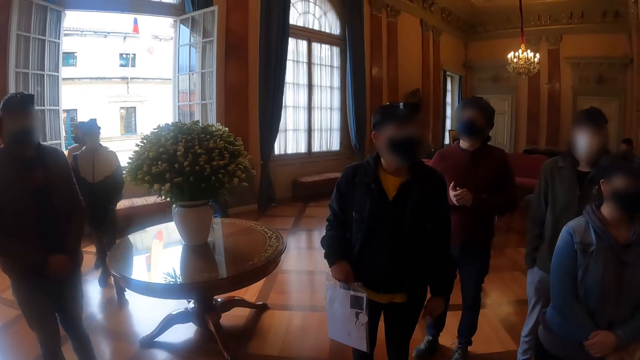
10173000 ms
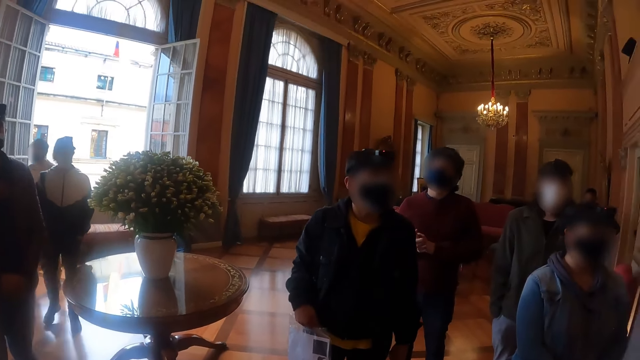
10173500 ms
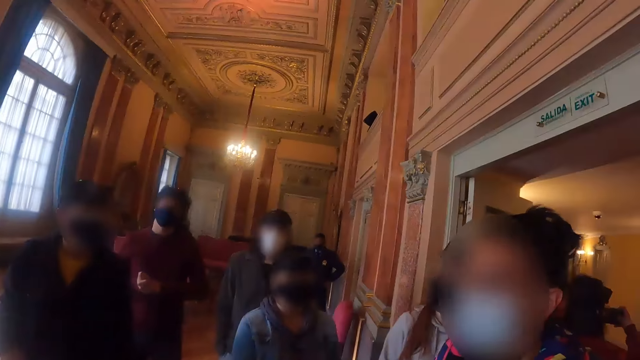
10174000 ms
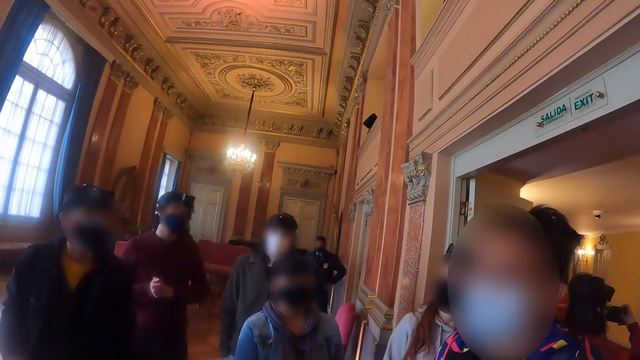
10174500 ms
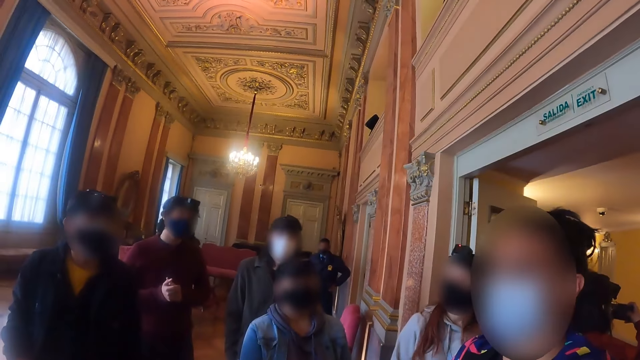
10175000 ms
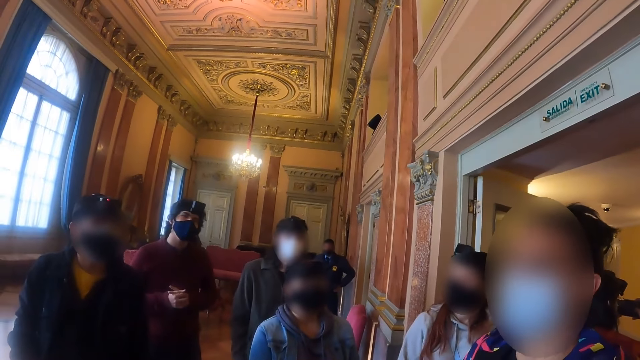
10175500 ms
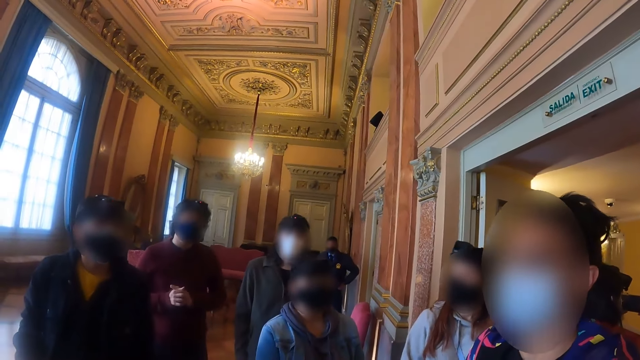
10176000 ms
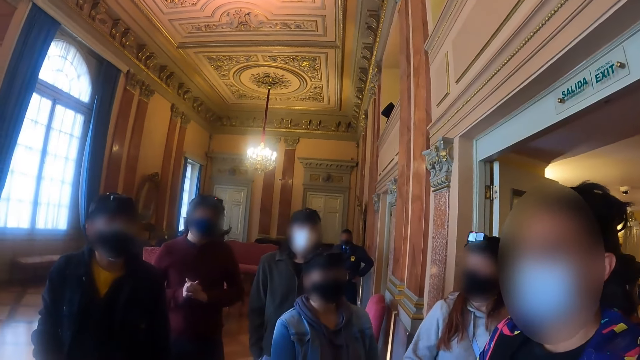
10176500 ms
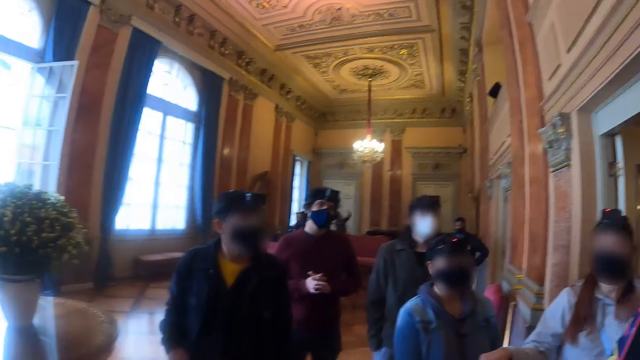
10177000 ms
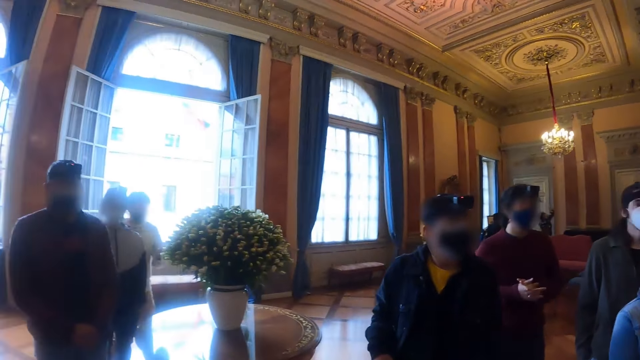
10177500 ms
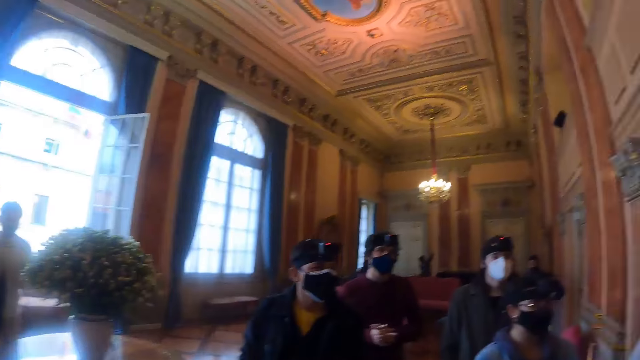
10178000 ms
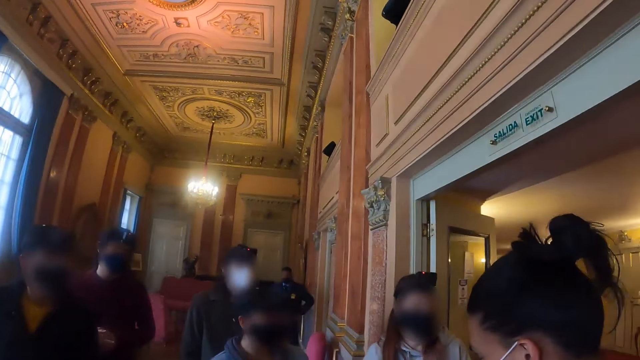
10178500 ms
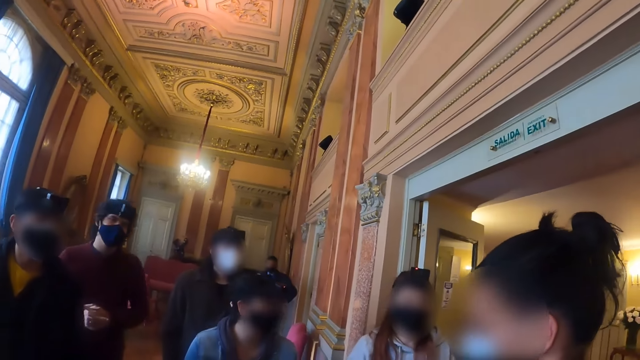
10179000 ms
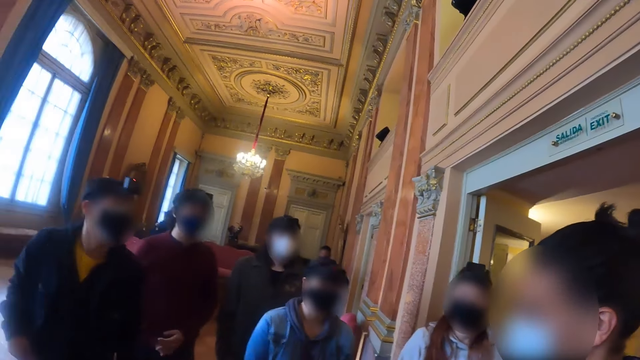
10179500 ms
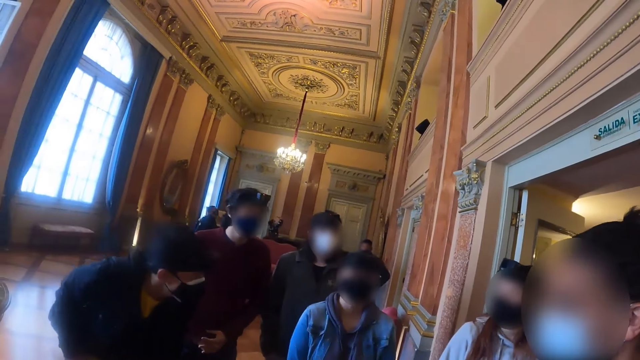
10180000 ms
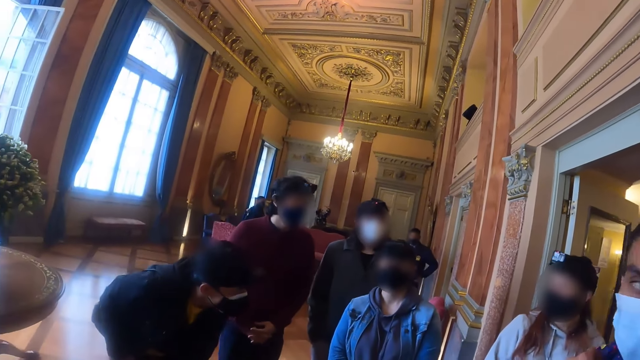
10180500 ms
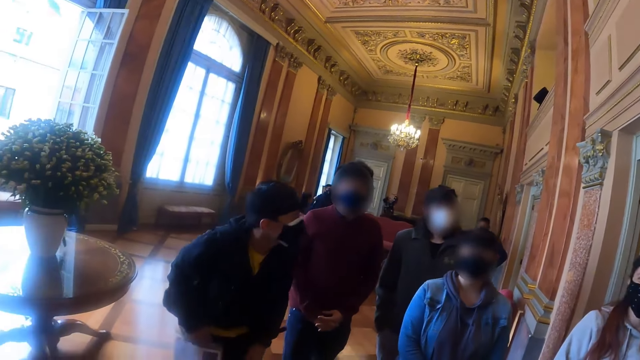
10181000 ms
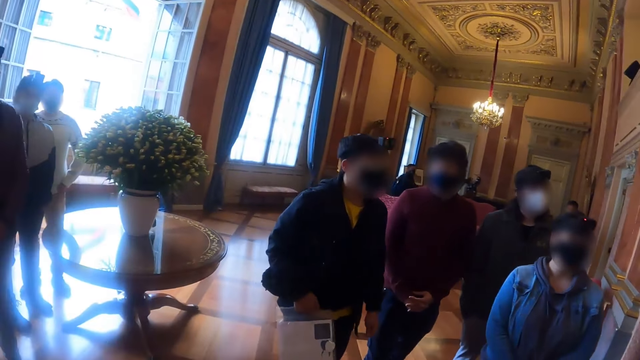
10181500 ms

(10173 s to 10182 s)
A person talks with people. The camera wearer looks around.

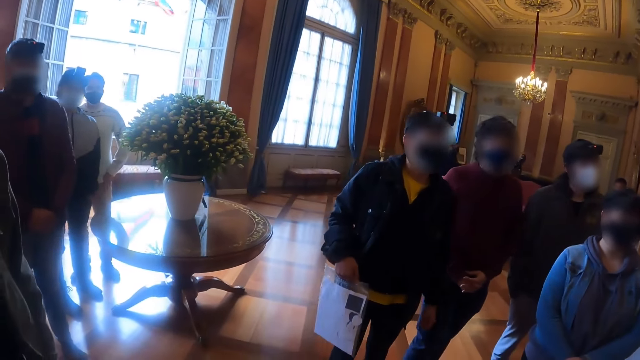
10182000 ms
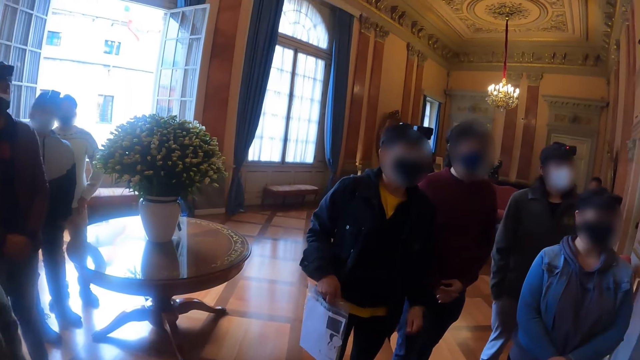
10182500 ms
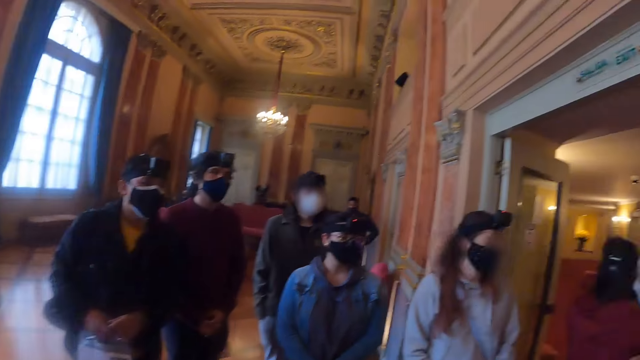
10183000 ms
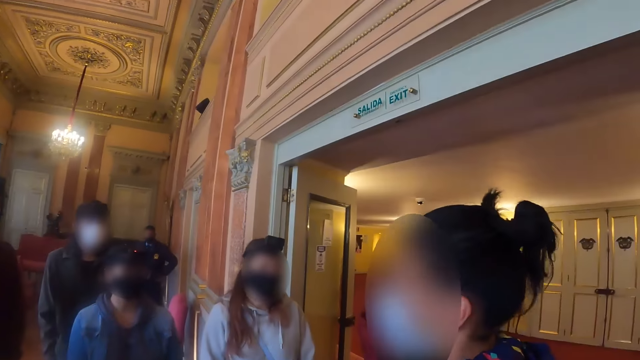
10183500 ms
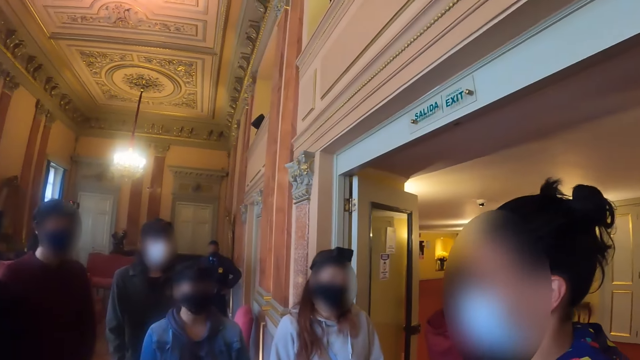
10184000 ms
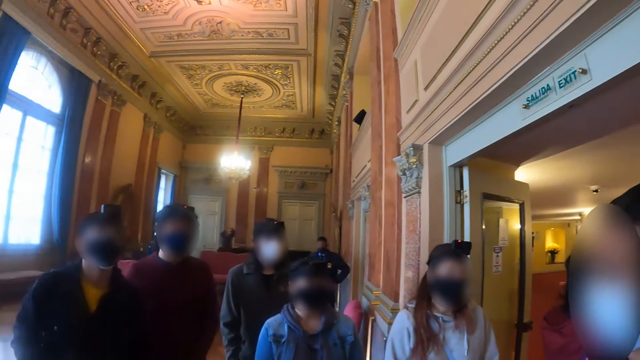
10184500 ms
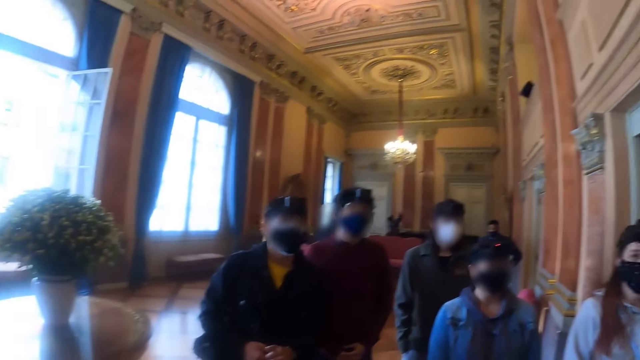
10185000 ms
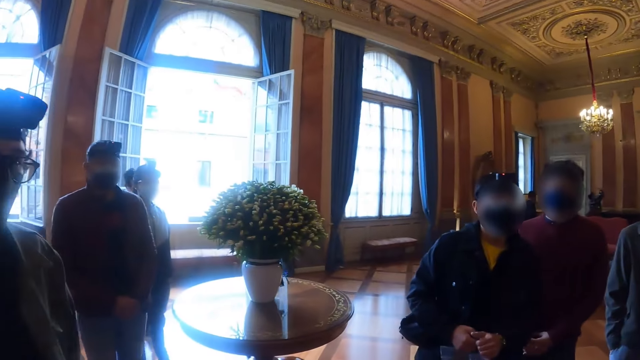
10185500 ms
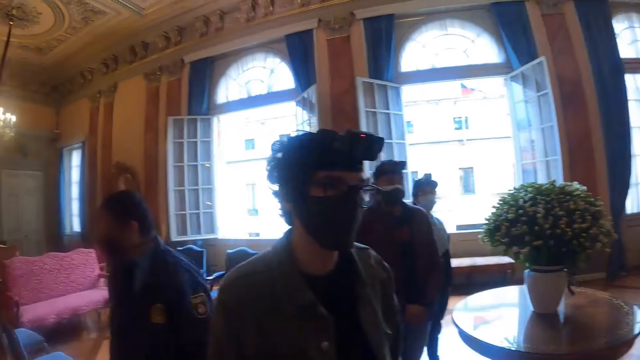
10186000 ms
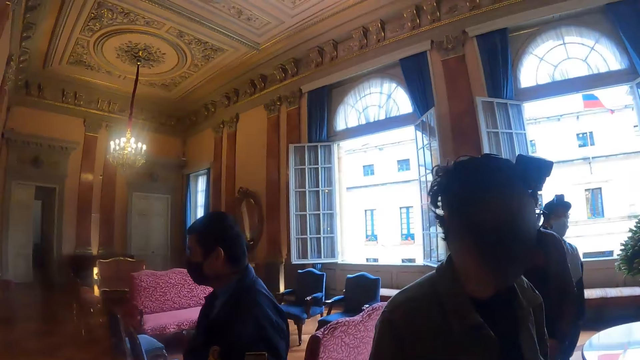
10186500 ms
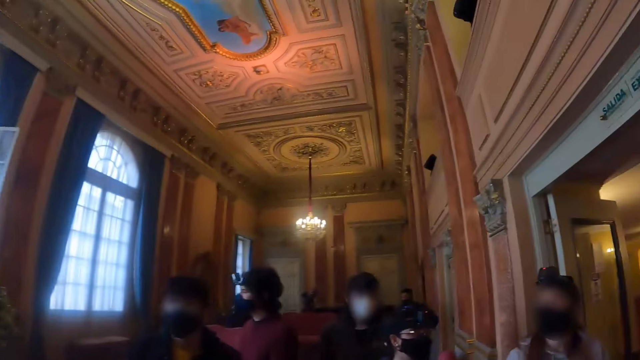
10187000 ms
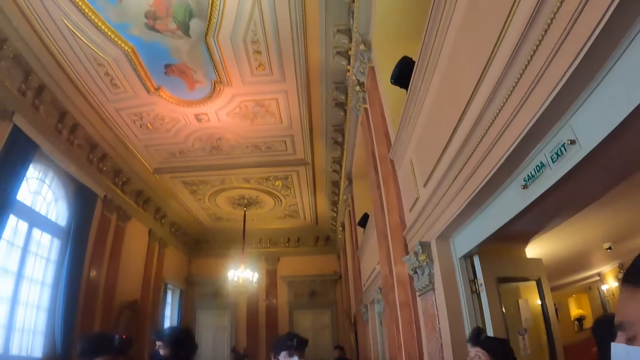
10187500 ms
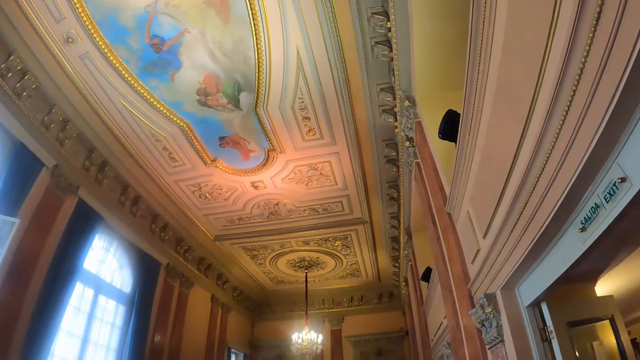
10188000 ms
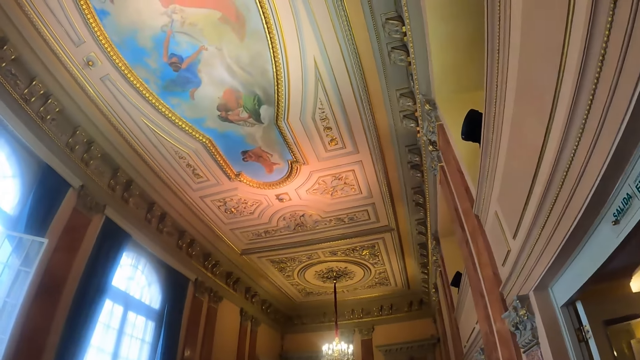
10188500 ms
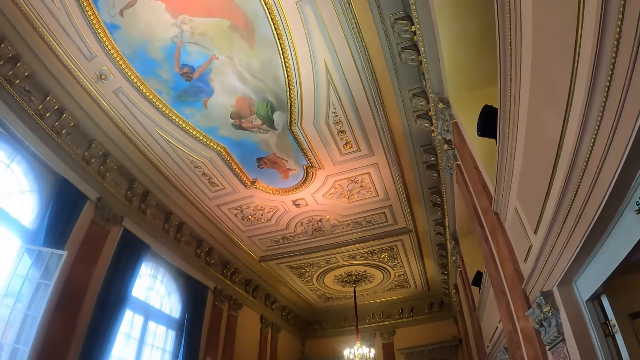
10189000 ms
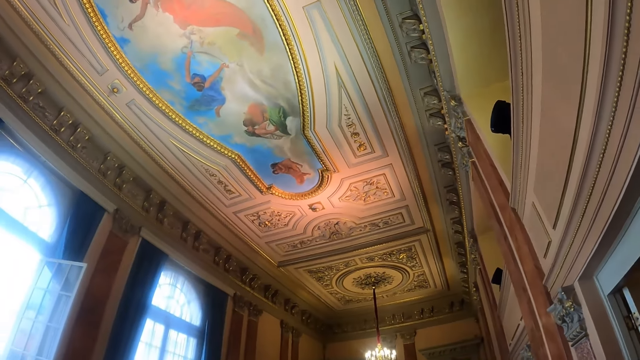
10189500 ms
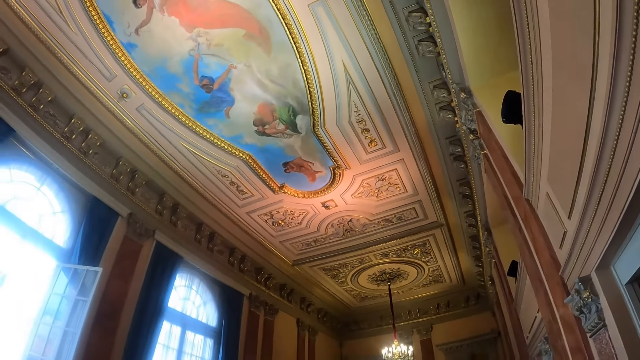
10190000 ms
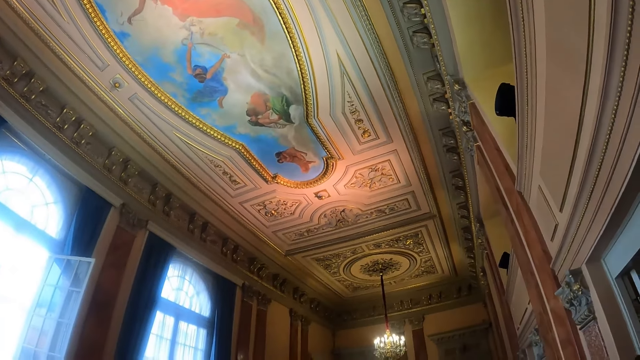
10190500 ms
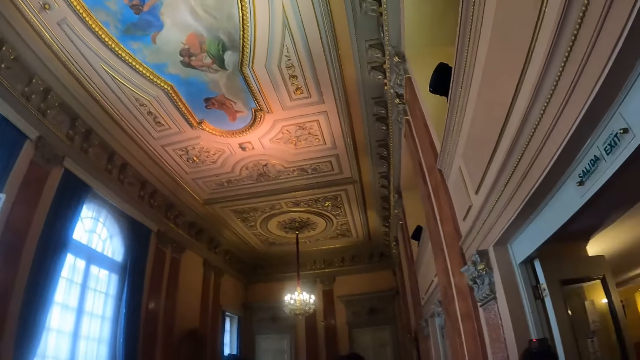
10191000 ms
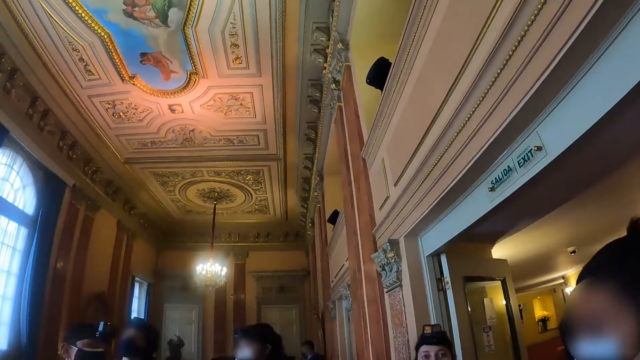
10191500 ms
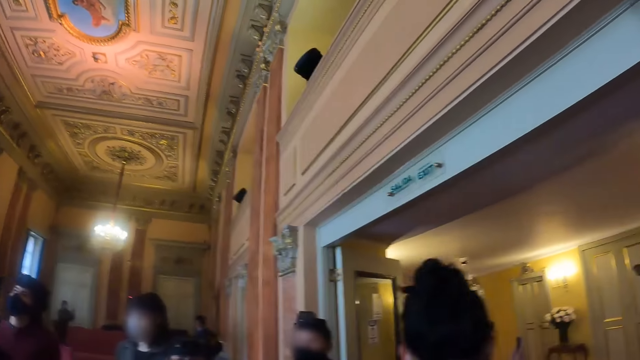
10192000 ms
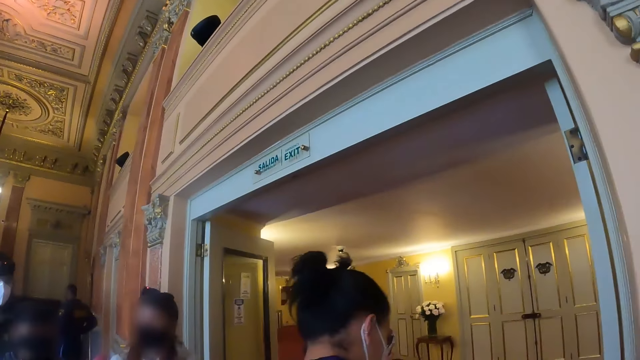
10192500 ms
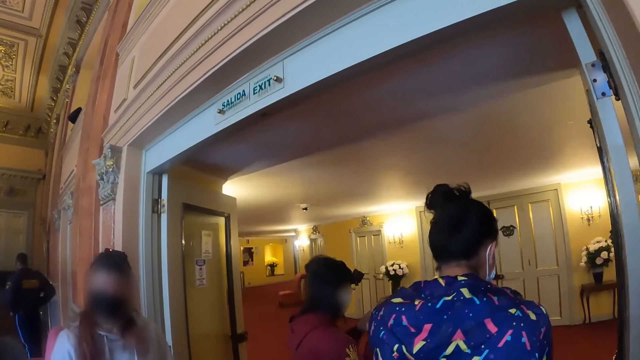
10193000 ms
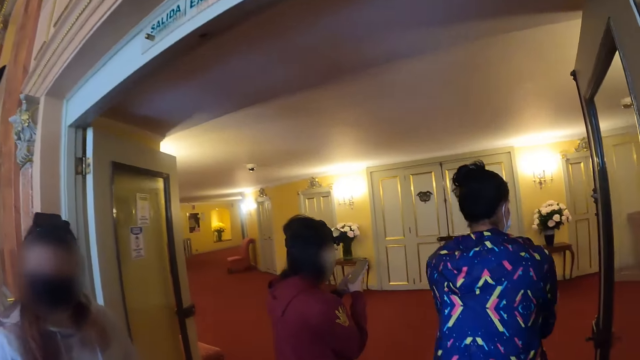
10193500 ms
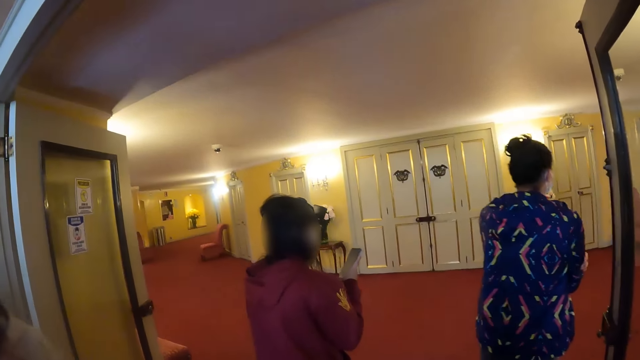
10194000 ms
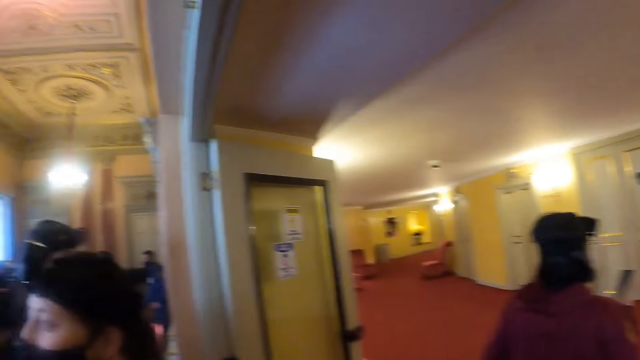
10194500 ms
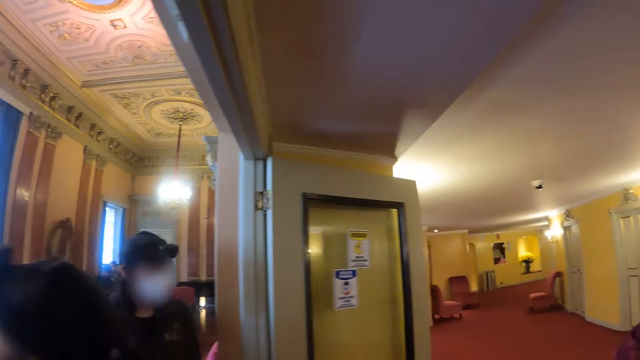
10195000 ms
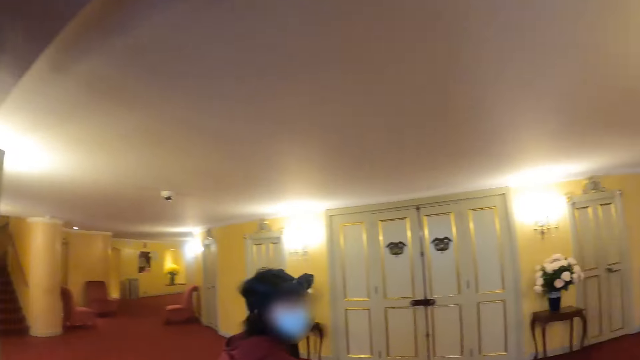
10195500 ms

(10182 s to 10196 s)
A person talks with people. The camera wearer looks around. They walk out of the room. They walk around the hall.
